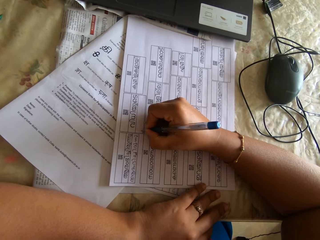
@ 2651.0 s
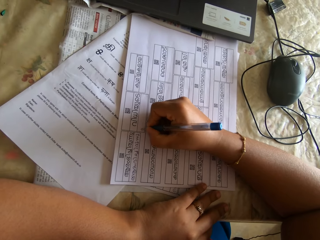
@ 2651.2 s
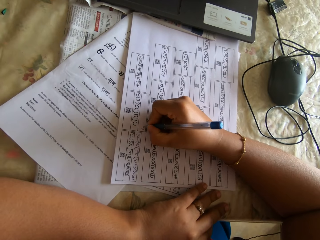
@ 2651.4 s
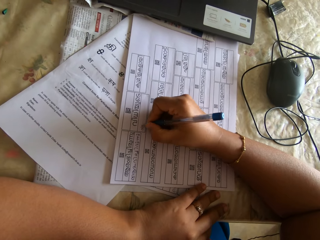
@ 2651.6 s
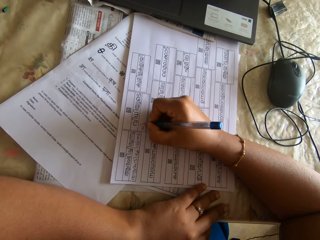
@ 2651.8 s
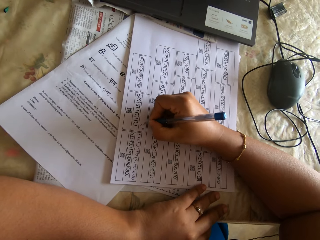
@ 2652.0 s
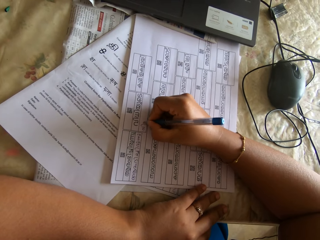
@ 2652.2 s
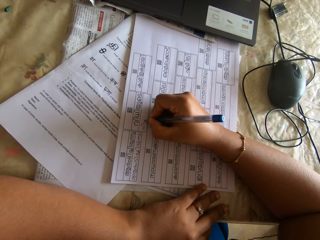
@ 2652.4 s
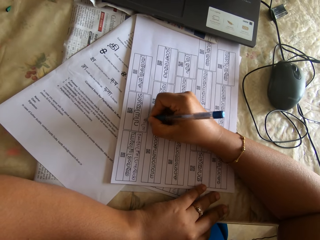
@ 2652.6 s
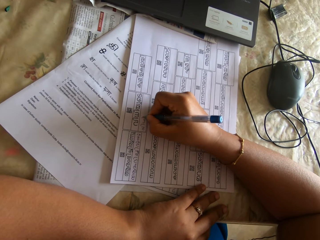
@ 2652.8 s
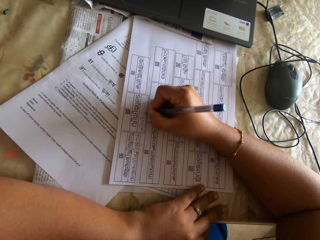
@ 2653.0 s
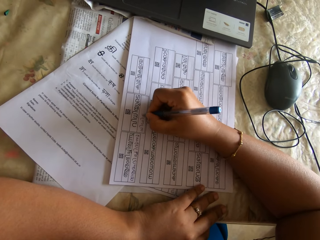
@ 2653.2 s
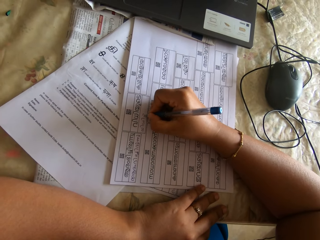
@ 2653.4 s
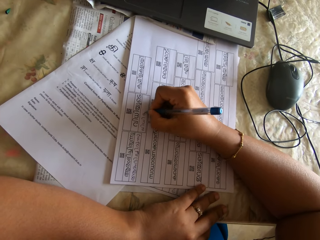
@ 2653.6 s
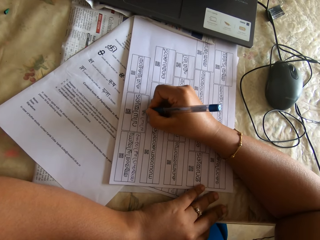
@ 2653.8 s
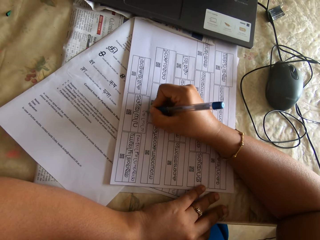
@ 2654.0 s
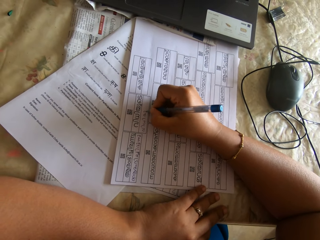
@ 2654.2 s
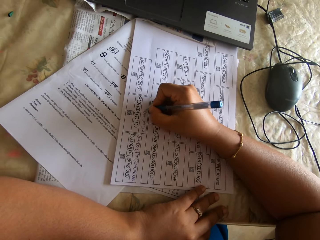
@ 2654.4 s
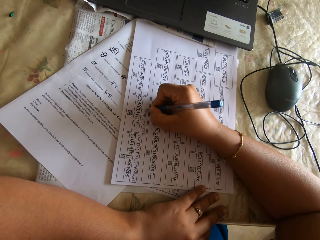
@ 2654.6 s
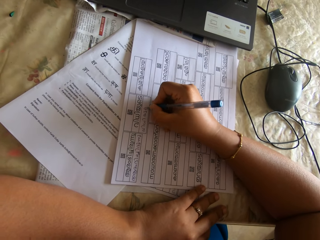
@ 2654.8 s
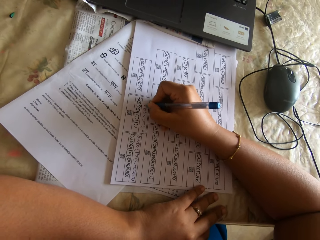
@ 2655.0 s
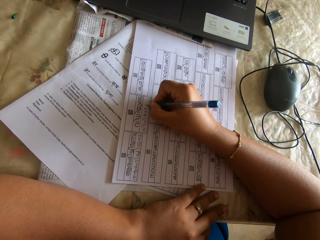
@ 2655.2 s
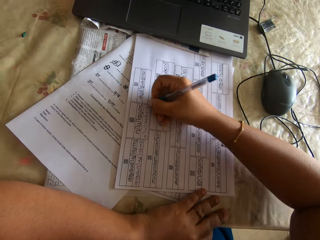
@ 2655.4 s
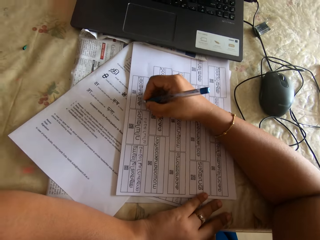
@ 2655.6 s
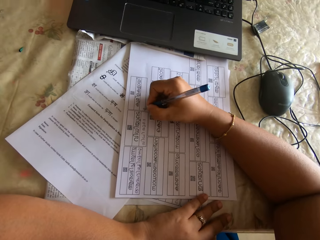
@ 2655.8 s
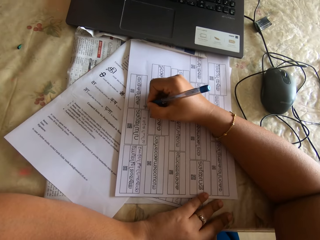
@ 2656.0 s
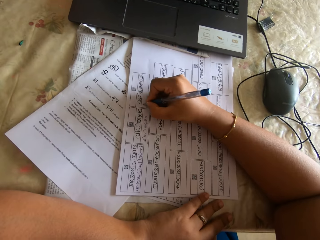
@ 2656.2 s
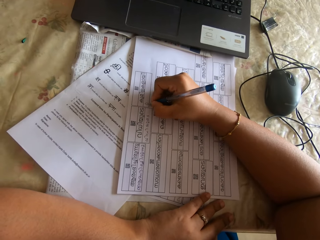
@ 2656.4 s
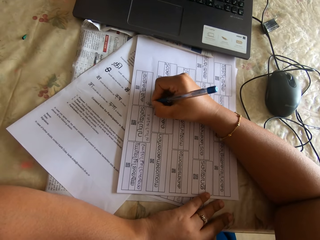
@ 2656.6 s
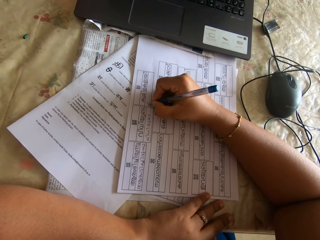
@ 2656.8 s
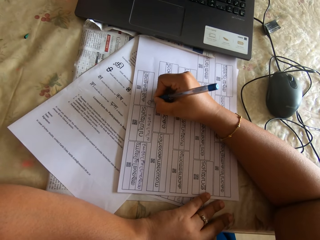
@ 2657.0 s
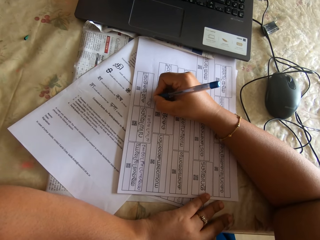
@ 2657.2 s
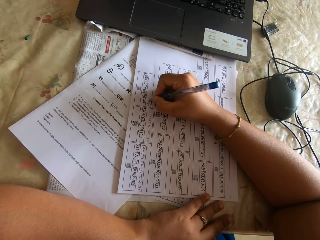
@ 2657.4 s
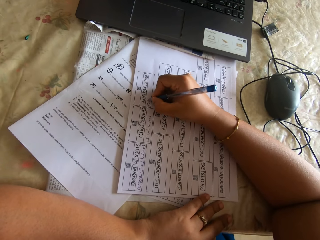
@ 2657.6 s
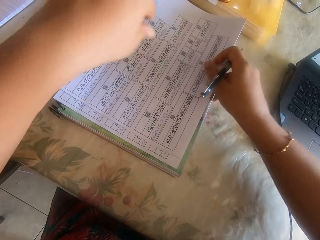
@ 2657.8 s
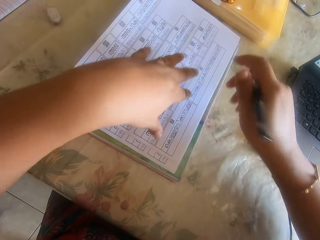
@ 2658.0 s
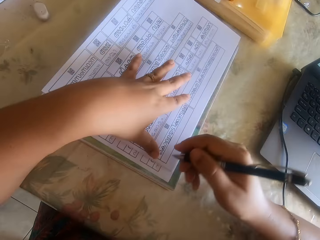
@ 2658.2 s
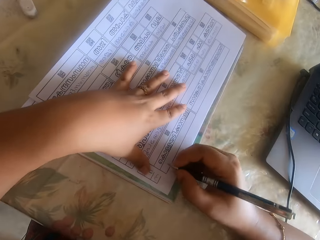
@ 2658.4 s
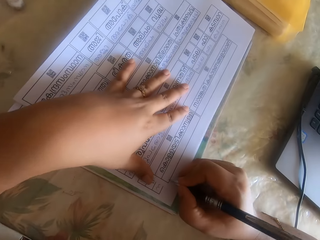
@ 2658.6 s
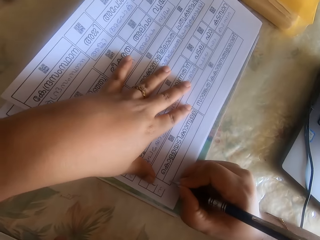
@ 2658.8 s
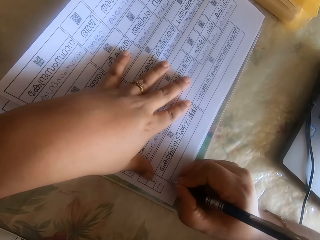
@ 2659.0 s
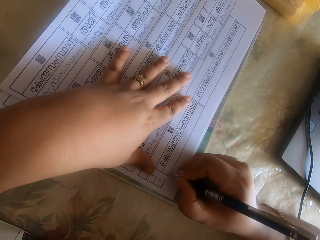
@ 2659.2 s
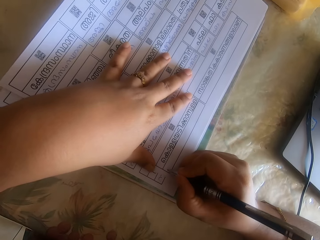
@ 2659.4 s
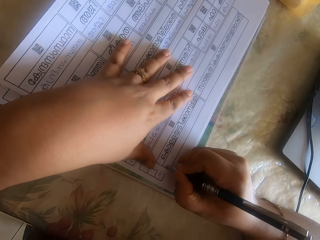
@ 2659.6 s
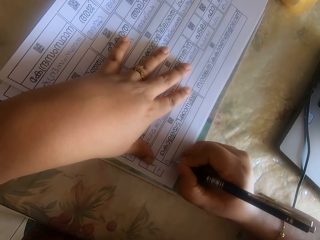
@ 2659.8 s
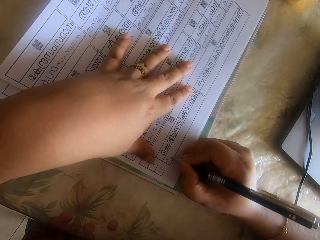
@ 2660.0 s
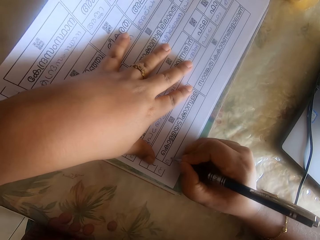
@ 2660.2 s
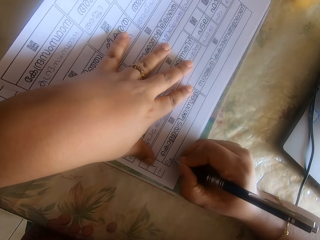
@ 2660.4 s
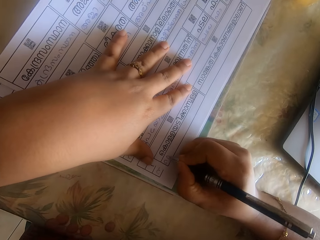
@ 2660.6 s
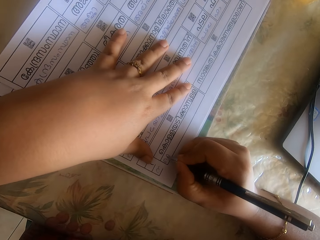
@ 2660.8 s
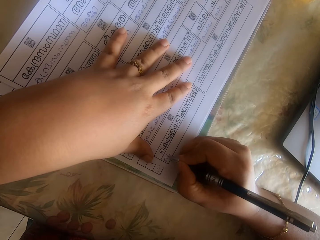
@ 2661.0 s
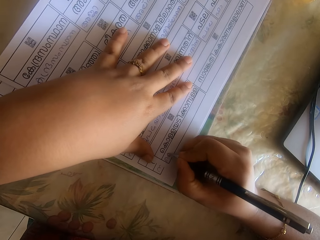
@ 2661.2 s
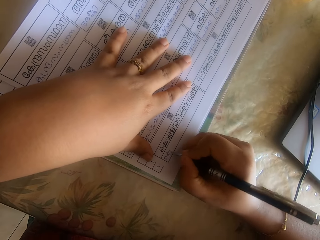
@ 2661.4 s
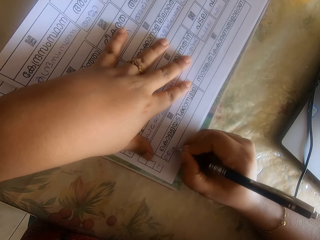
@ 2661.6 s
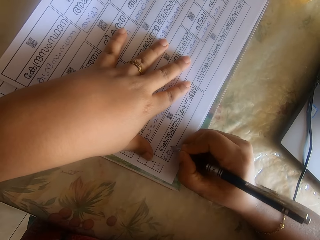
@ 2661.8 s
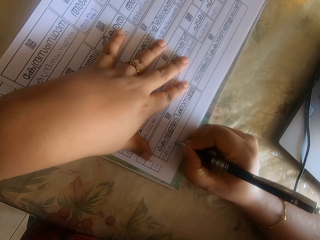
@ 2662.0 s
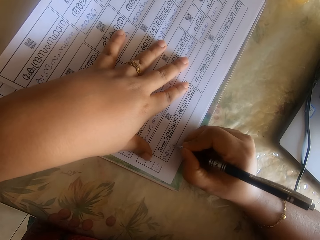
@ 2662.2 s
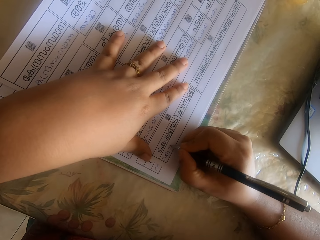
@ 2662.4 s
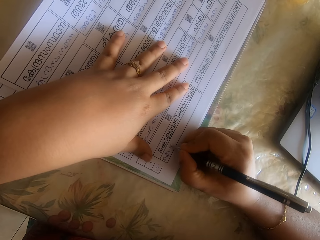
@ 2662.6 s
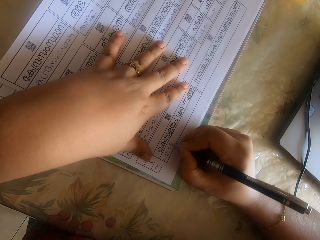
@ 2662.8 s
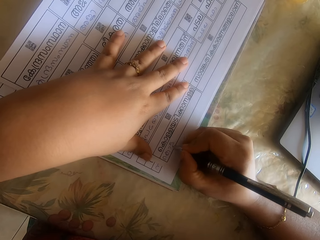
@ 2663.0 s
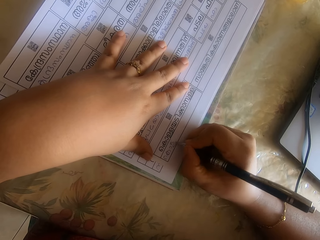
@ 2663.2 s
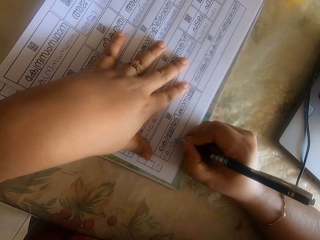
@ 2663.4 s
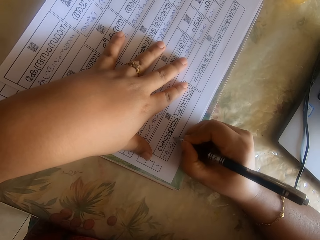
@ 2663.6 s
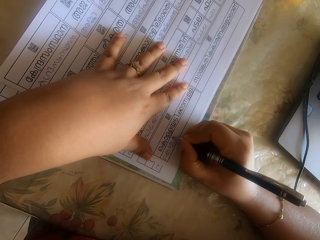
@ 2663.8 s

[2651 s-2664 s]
The camera wearer moves a hand. They fill papers with a pen on the right hand. They move a hand. They fill the papers with the pen on the right hand. They move the papers with both hands. They fill the papers with the pen on the right hand.

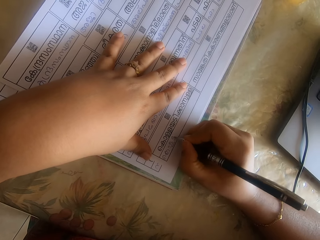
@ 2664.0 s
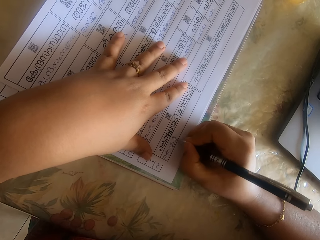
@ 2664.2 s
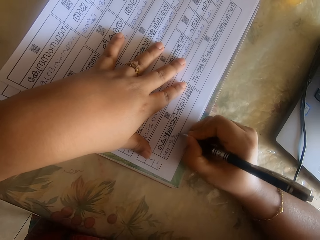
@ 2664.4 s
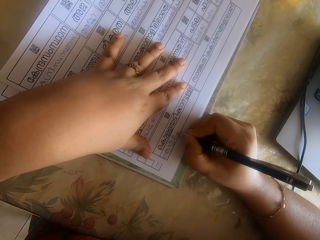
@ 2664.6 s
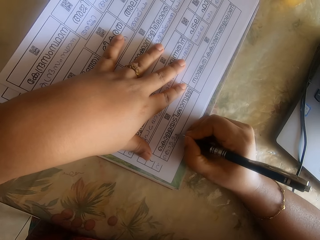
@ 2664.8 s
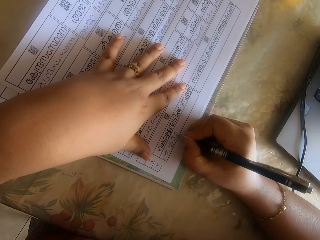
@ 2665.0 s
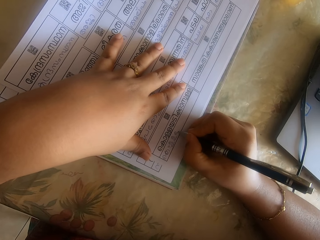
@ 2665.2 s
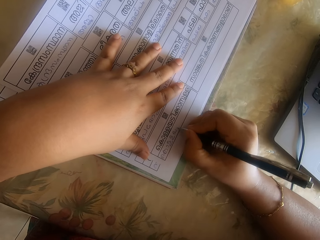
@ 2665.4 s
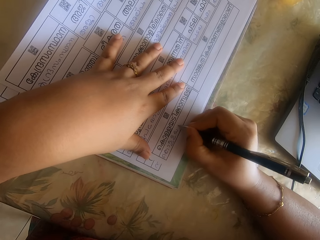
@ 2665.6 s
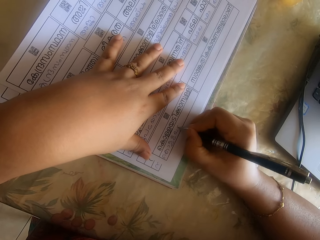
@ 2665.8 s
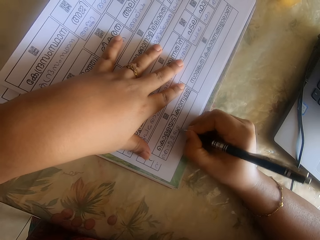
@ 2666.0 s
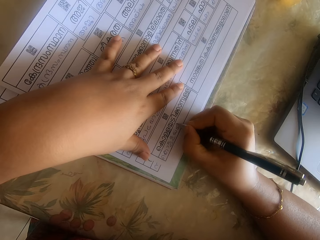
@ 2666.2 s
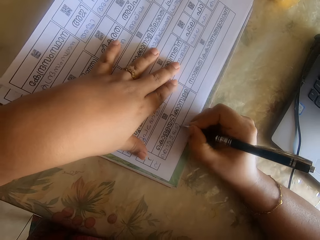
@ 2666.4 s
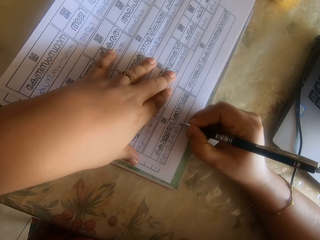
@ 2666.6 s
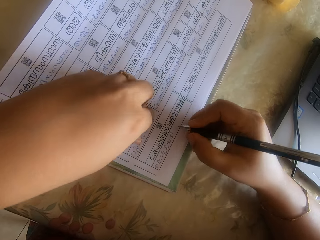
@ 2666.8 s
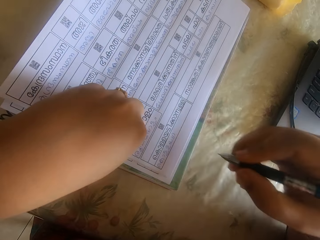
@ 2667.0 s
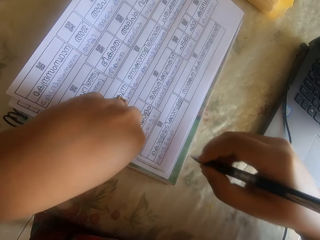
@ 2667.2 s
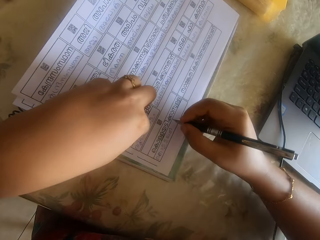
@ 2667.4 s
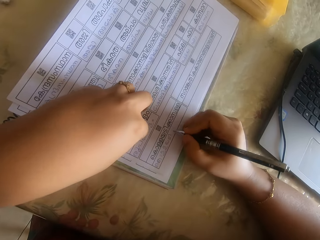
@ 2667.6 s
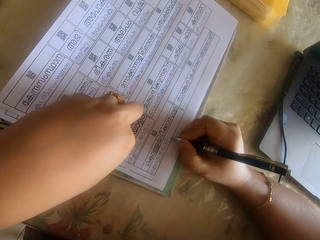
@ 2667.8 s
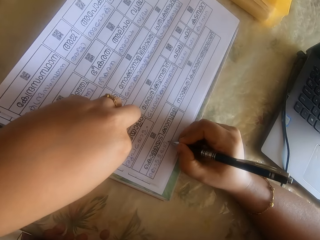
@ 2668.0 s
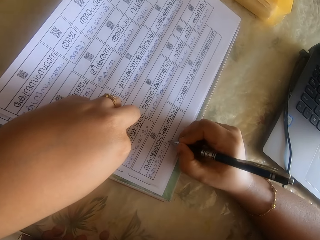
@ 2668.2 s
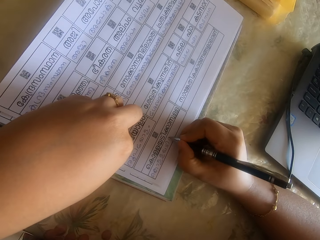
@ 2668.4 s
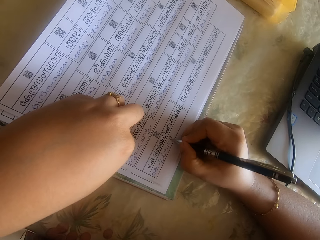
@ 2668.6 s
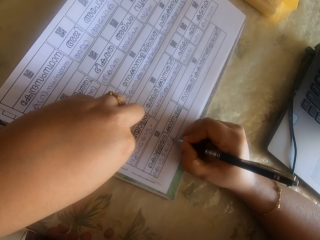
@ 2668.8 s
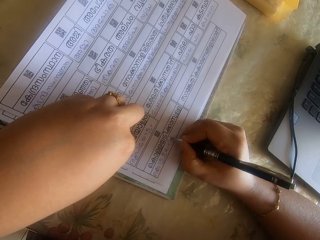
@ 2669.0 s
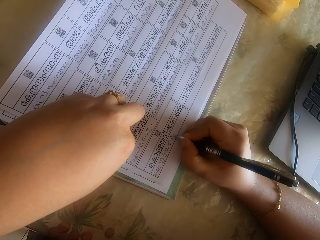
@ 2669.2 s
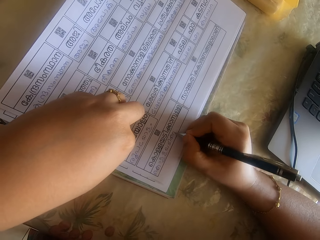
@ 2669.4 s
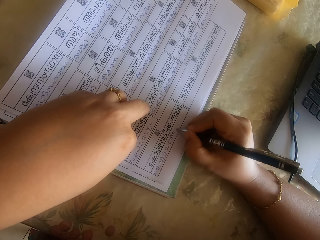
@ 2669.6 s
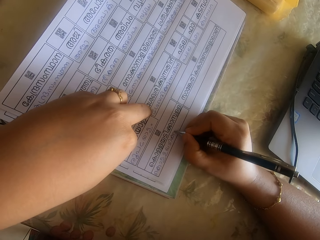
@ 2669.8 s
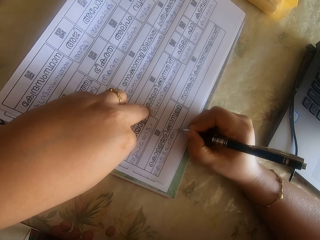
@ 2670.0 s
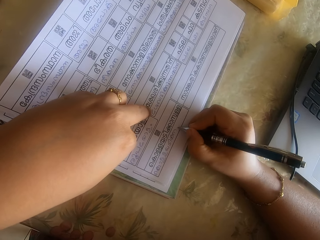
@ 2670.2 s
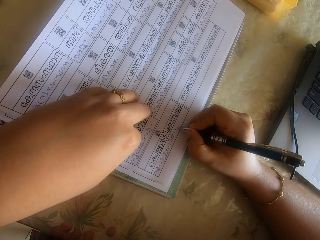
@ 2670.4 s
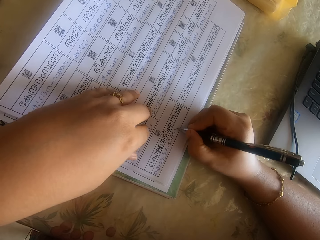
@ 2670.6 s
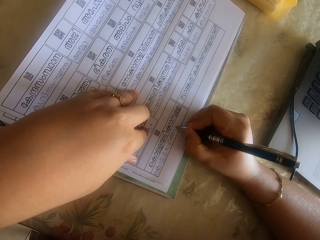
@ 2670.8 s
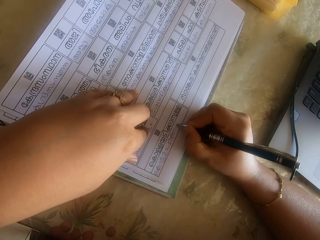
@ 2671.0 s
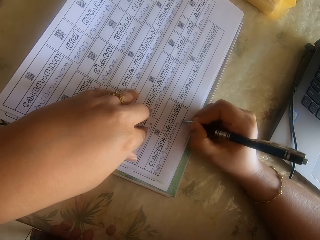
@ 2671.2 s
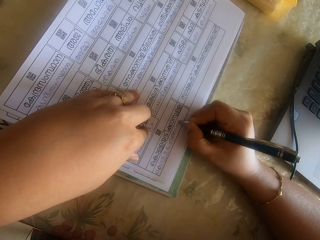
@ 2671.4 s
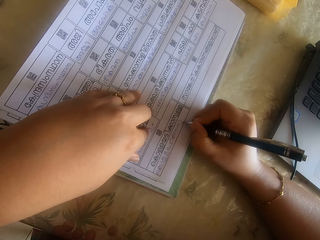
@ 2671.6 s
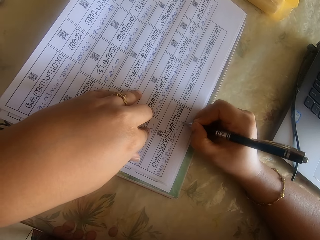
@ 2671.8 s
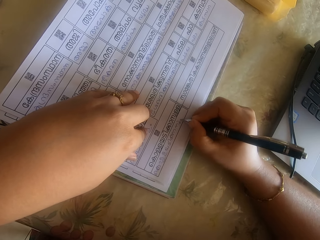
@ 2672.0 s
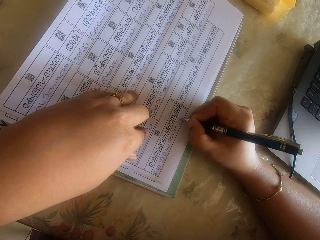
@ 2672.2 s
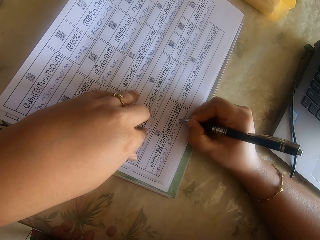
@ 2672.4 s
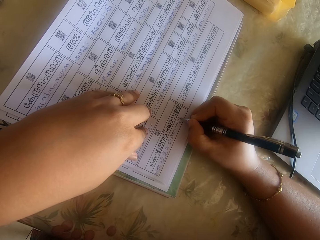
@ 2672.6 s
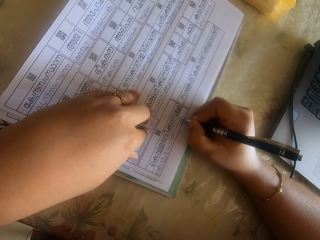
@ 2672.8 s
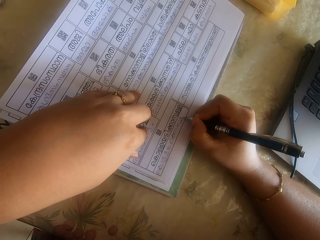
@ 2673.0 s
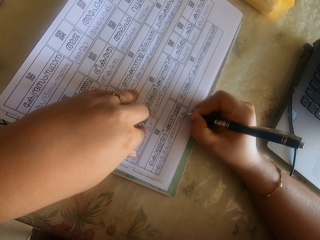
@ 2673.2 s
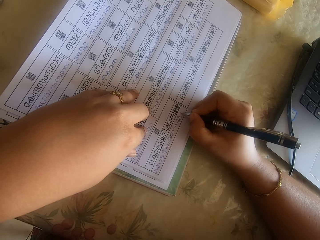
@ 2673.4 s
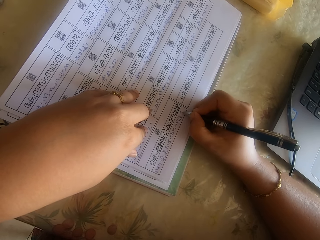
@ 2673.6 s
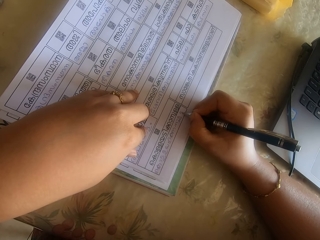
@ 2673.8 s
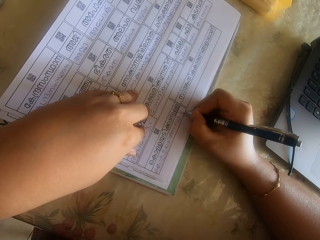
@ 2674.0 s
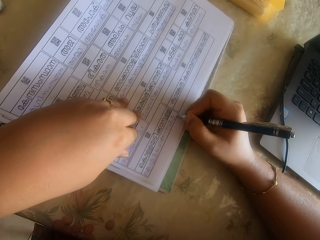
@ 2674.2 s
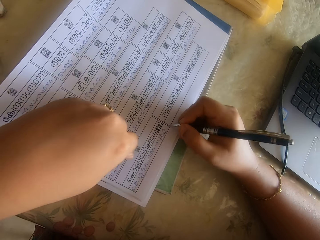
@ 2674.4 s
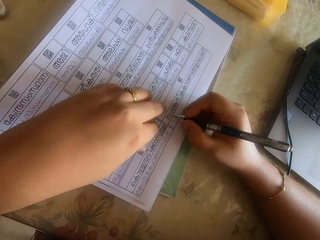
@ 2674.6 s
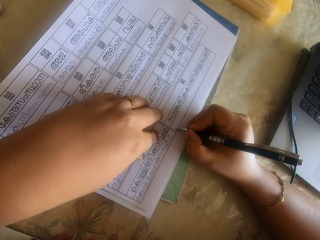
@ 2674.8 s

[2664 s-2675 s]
The camera wearer moves the left hand. They fill papers with a pen on the right hand.
